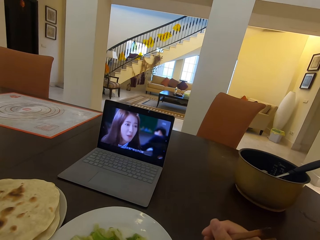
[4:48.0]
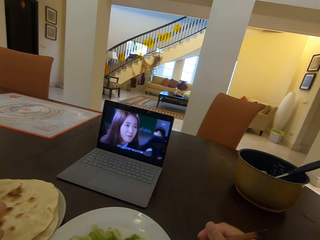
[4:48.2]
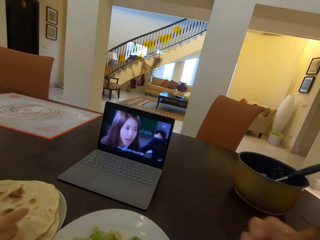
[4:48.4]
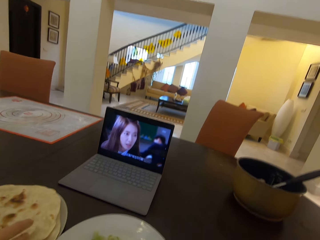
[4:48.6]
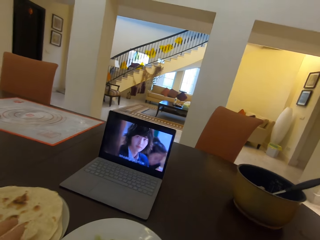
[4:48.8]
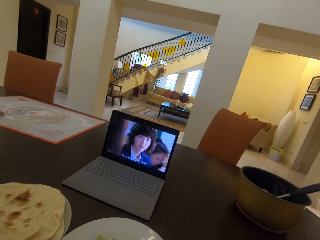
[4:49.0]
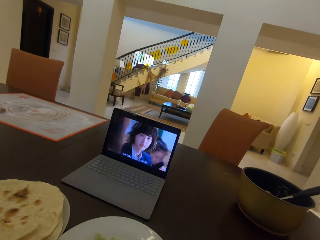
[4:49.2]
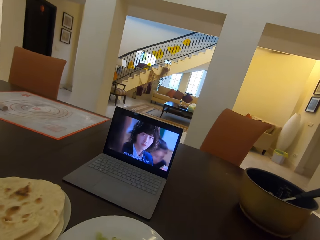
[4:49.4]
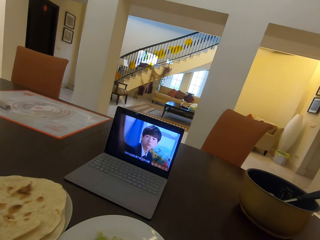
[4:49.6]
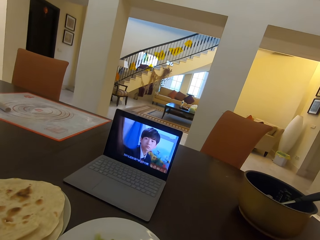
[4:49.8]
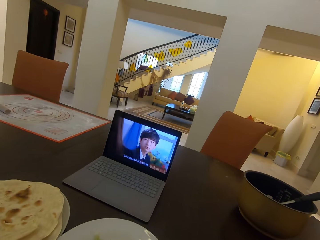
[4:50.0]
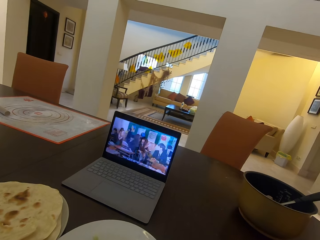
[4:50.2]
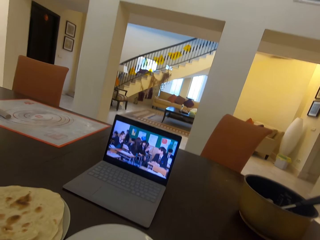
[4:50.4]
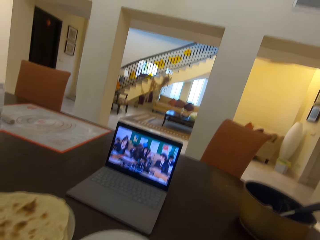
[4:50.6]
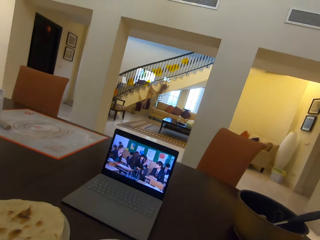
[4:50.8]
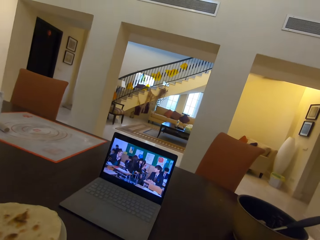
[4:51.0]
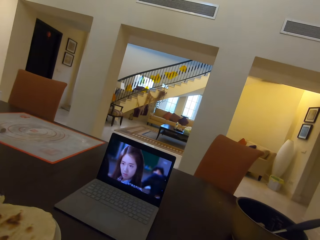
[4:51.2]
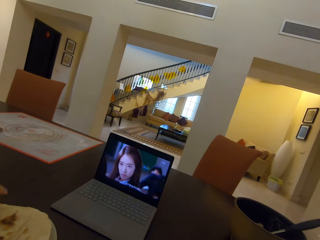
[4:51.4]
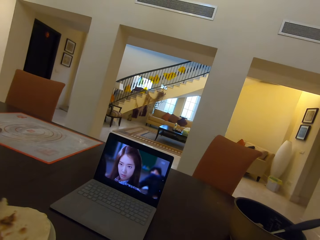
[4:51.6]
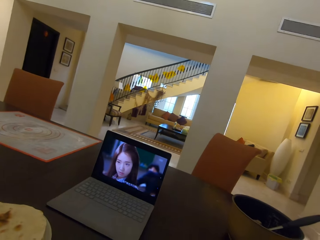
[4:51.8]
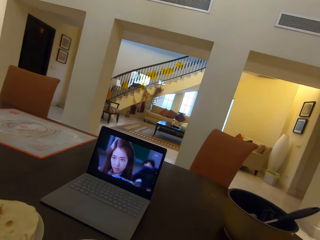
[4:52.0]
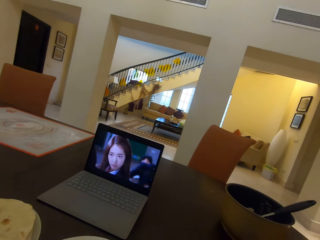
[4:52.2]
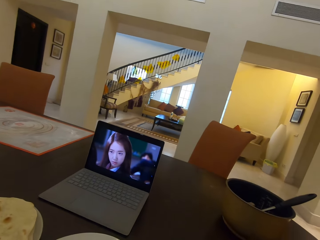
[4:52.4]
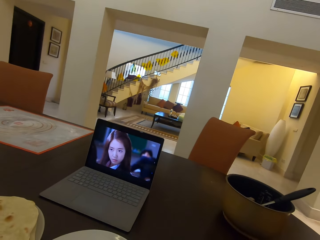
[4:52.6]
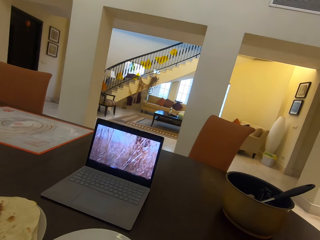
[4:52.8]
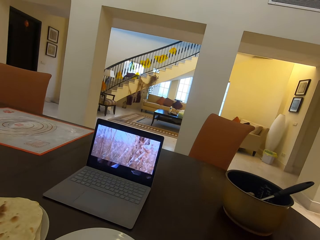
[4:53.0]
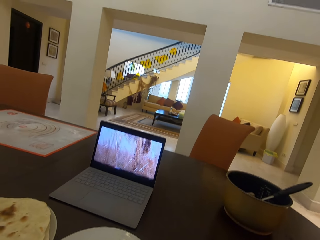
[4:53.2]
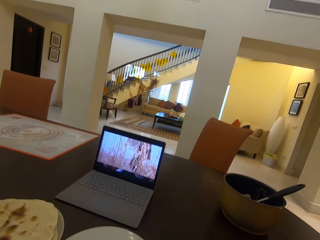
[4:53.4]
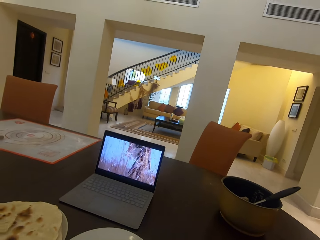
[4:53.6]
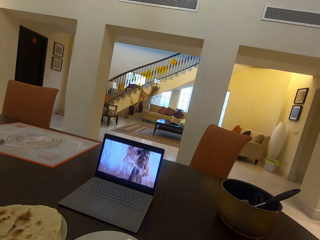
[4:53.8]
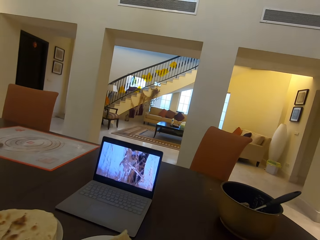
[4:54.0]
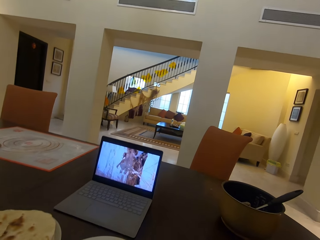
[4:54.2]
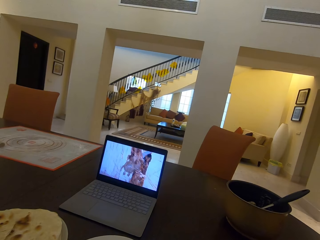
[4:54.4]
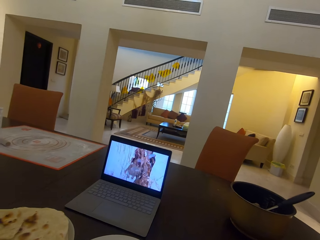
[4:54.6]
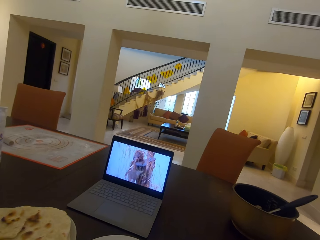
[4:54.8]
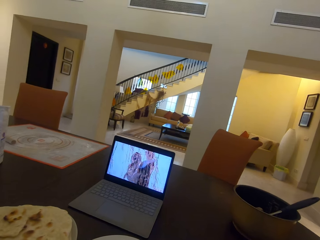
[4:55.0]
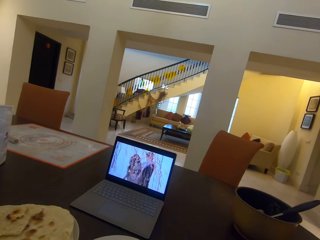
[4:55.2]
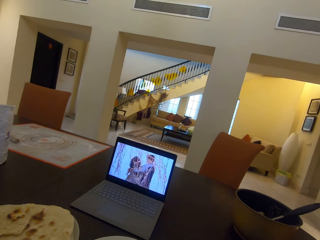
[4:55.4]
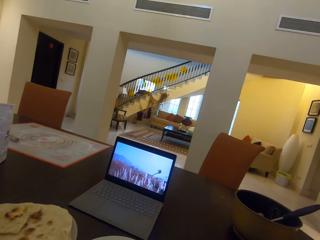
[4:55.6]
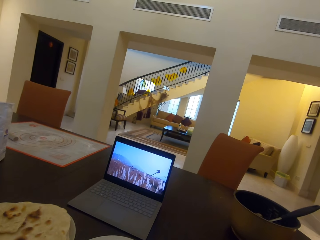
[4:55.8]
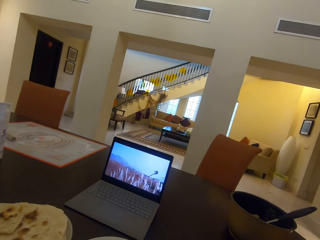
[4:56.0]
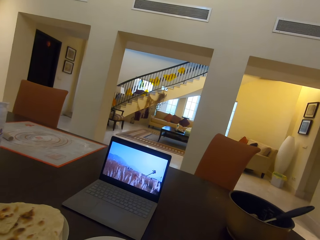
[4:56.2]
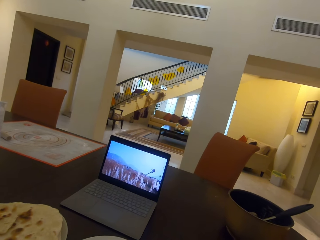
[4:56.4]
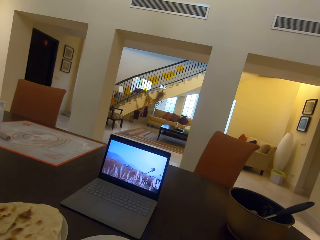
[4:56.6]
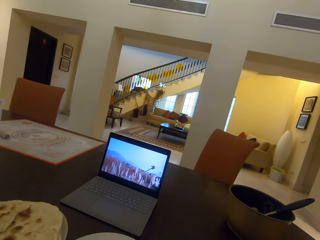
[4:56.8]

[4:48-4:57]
A person puts roti on a plate.

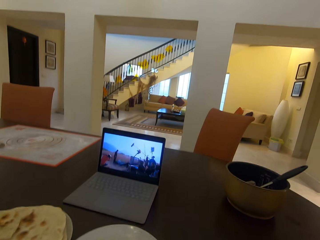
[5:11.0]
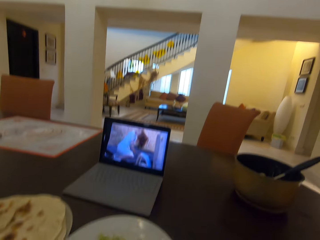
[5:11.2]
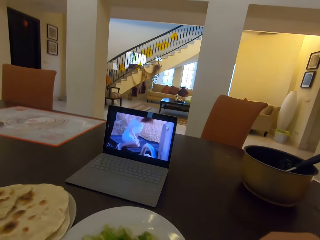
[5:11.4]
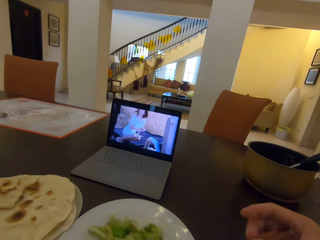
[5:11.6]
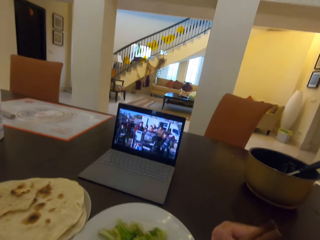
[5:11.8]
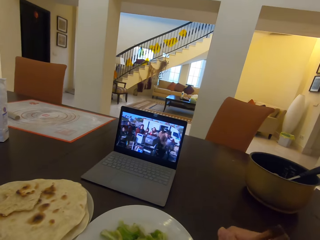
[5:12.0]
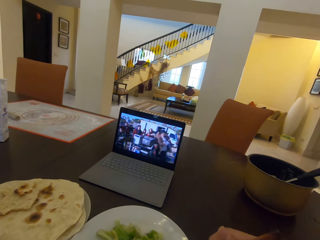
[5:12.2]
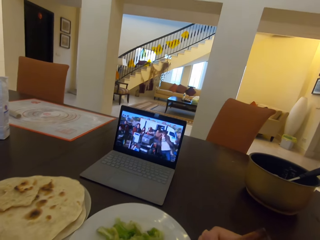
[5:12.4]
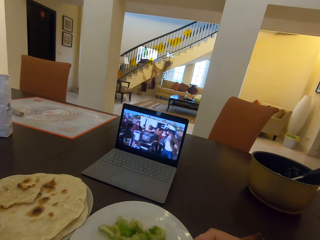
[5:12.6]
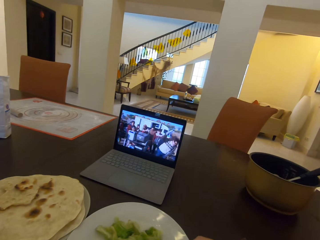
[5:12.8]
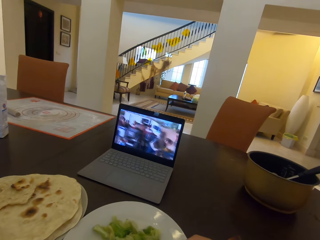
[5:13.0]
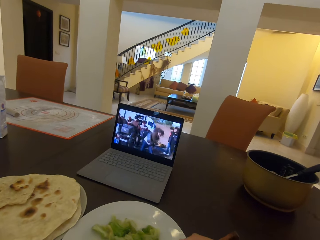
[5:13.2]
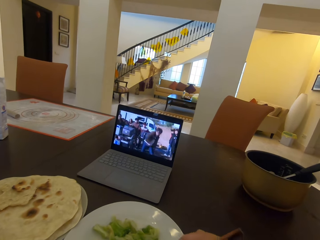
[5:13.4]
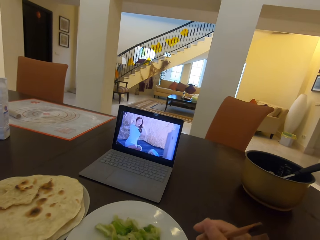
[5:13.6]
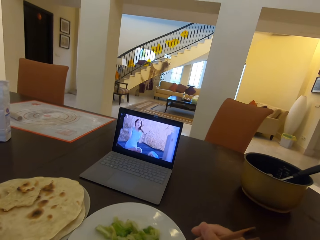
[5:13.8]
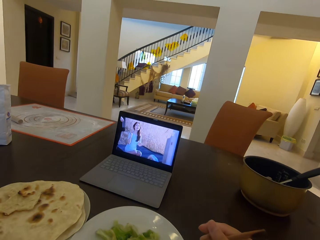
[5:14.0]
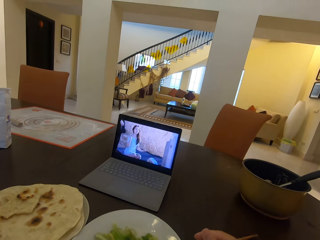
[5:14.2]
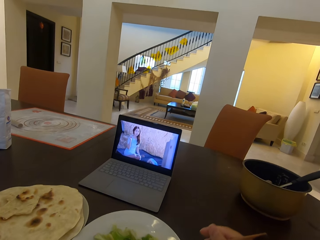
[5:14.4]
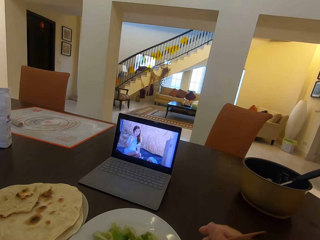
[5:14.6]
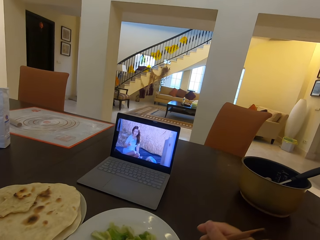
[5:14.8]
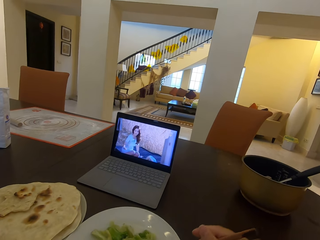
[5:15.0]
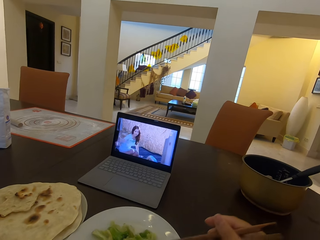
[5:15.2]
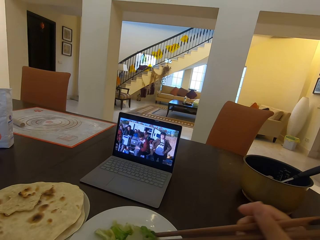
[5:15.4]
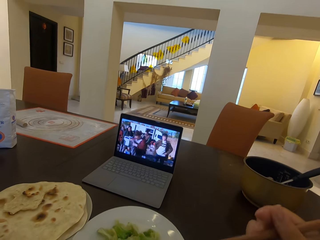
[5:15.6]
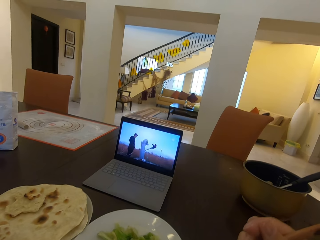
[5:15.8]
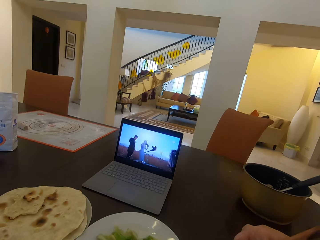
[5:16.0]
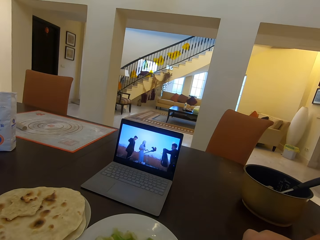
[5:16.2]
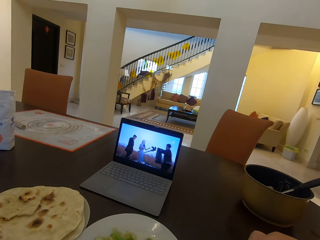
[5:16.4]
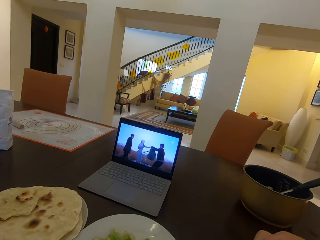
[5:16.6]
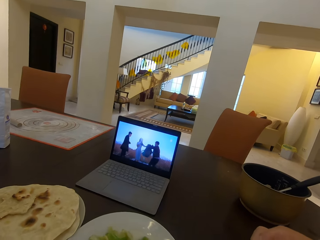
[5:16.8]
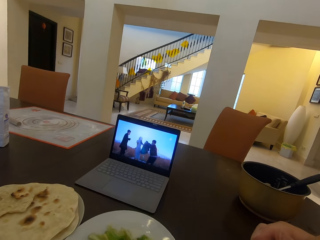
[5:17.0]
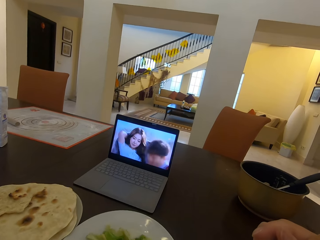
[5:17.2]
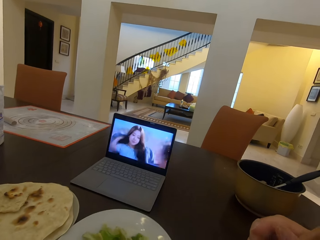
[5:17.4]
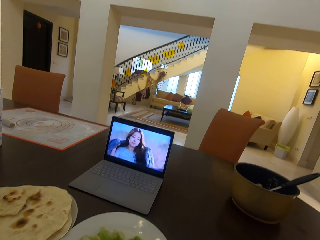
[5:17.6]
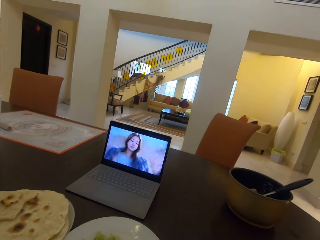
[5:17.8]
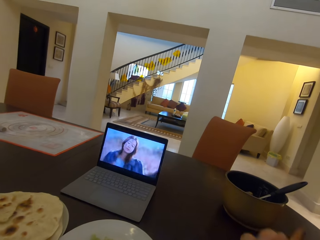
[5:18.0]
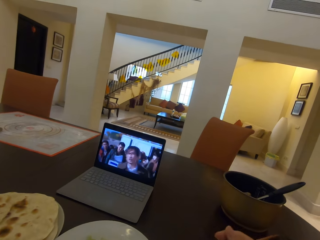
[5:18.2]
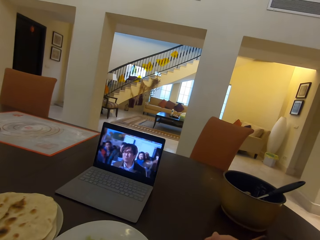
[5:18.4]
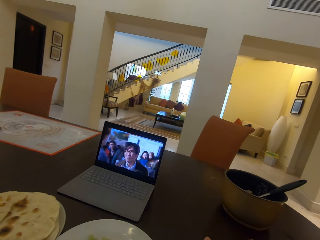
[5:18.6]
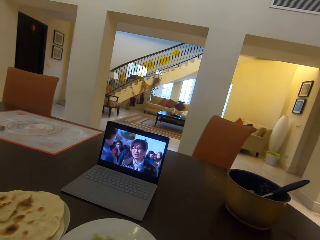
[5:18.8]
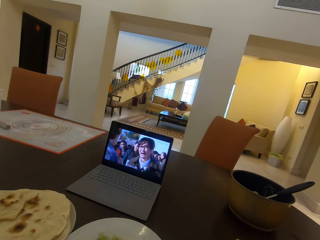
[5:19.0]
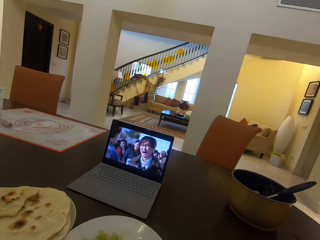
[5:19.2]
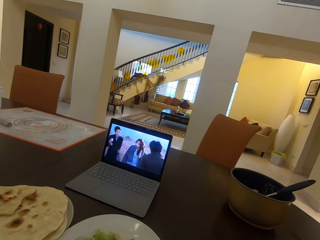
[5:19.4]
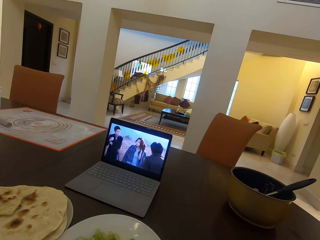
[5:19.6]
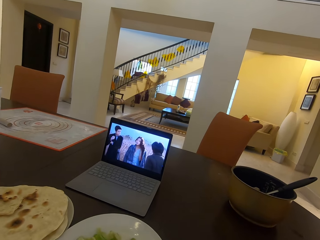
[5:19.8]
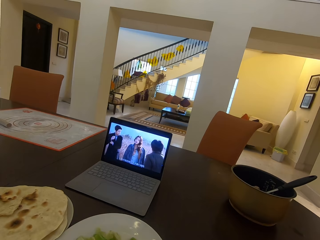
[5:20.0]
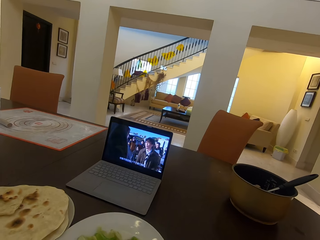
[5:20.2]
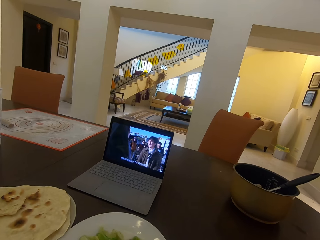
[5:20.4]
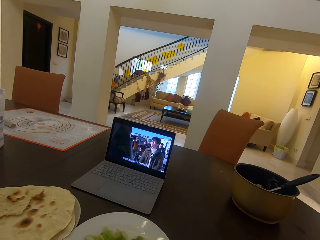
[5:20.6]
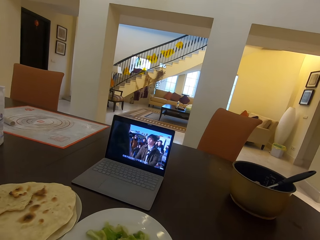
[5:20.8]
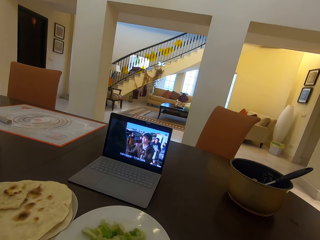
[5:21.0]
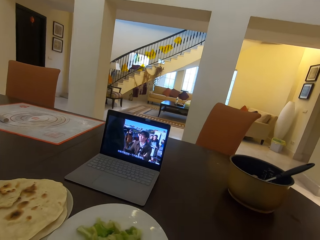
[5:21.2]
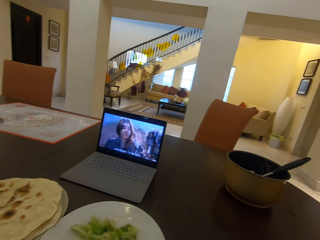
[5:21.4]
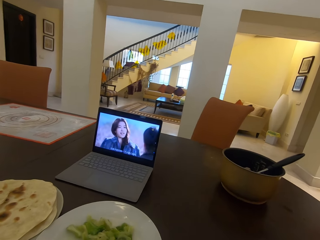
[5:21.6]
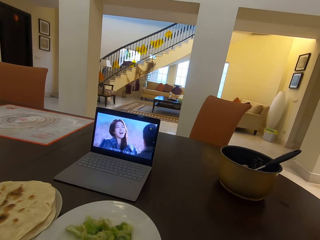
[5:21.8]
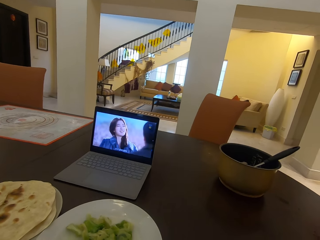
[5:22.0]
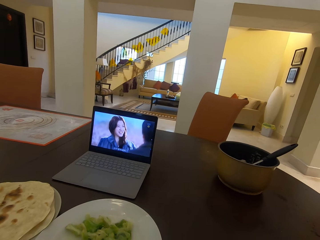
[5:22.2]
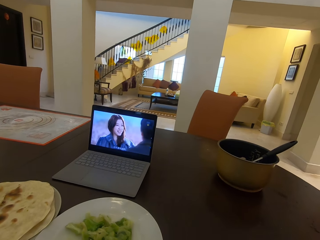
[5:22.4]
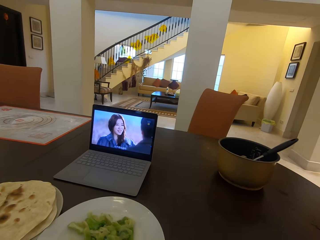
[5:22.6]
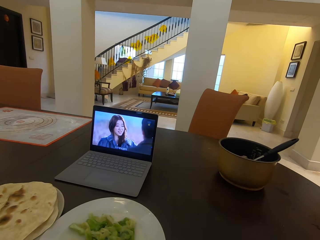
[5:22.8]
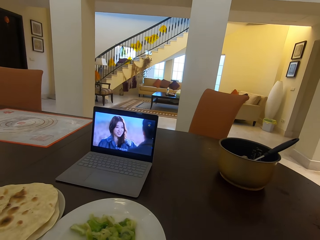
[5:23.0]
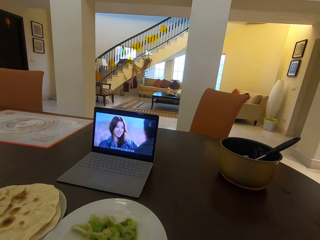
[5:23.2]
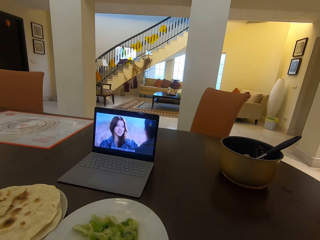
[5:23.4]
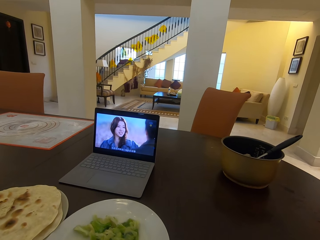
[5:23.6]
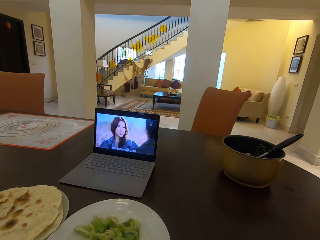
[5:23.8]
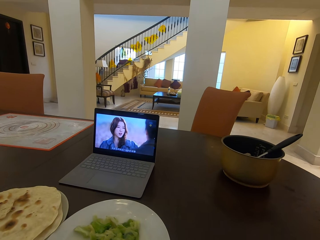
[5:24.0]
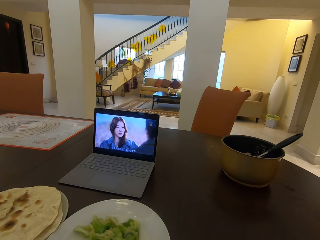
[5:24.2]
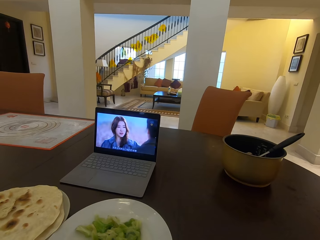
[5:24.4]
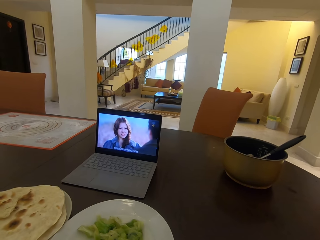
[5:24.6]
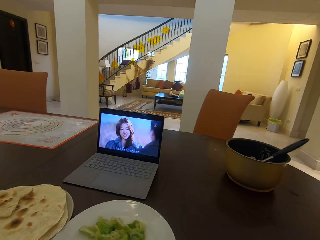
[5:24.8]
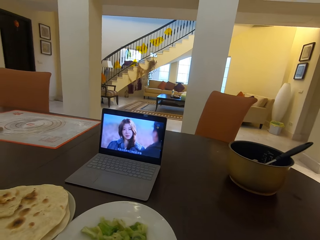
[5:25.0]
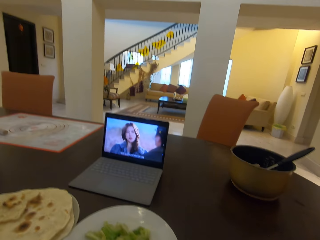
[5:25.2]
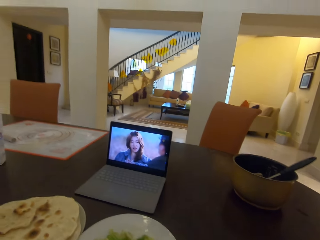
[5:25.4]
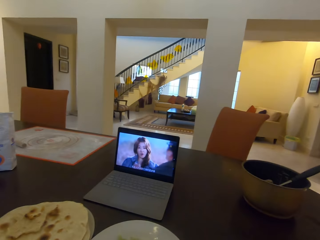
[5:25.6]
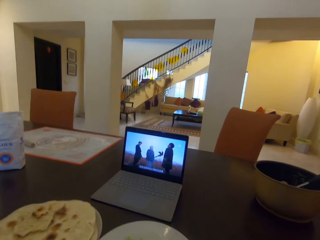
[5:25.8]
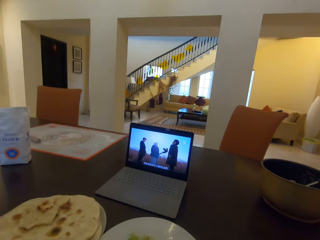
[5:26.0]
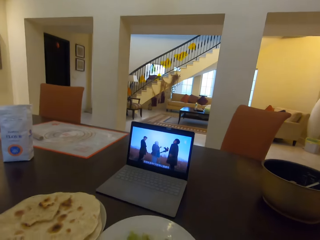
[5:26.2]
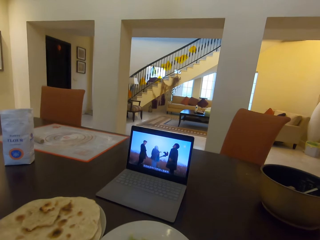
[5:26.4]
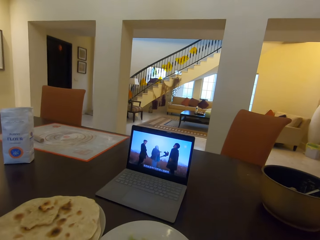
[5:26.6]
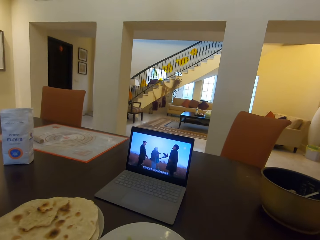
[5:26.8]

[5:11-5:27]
The camera wearer takes food, salad, from a second plate with chopsticks.
